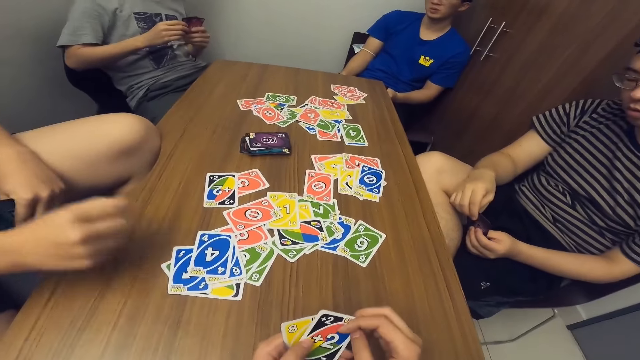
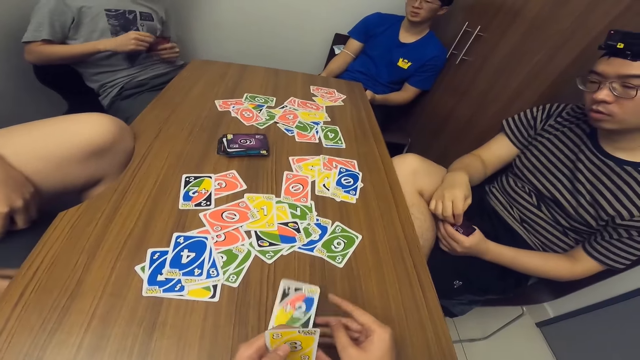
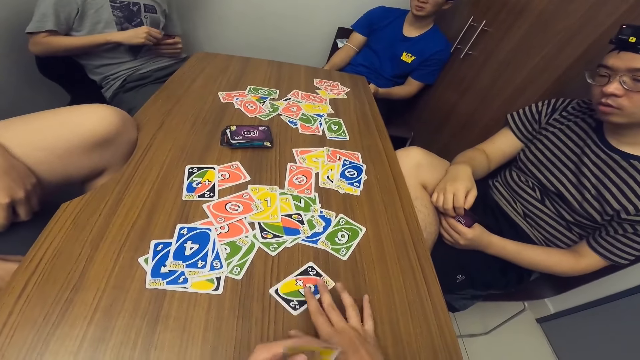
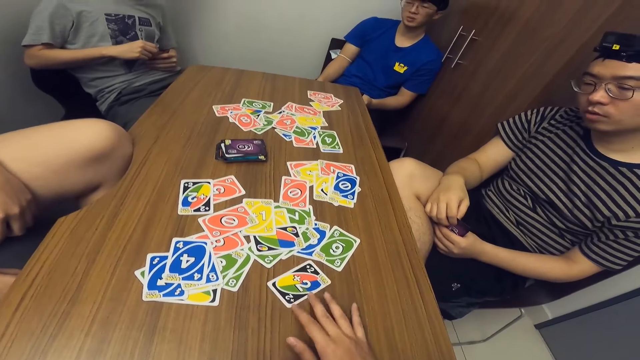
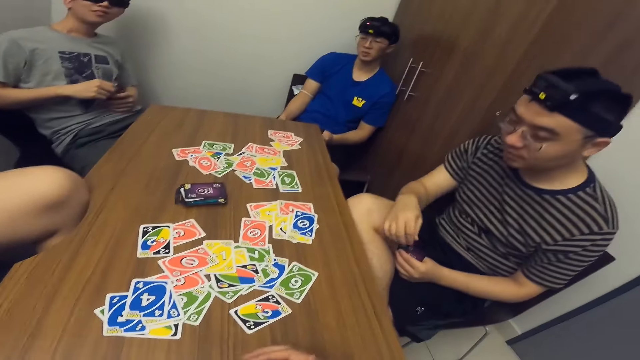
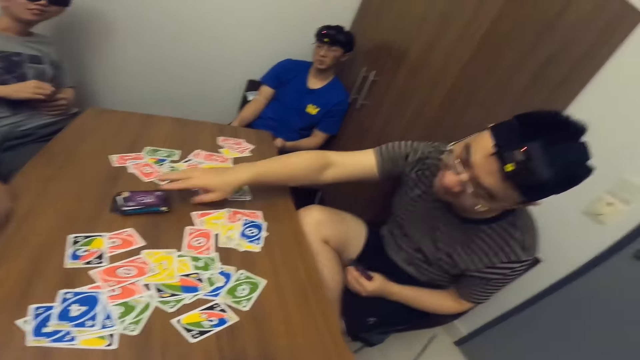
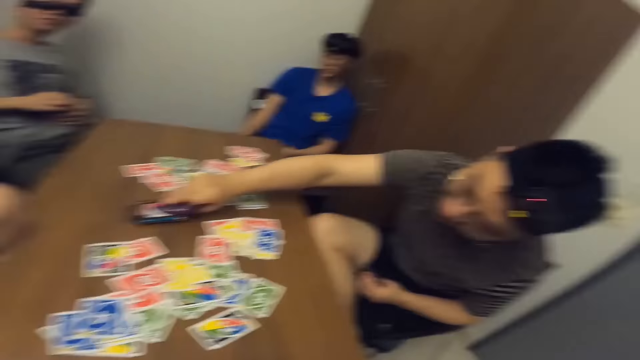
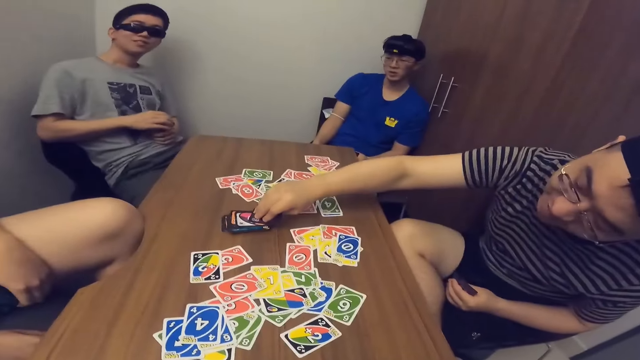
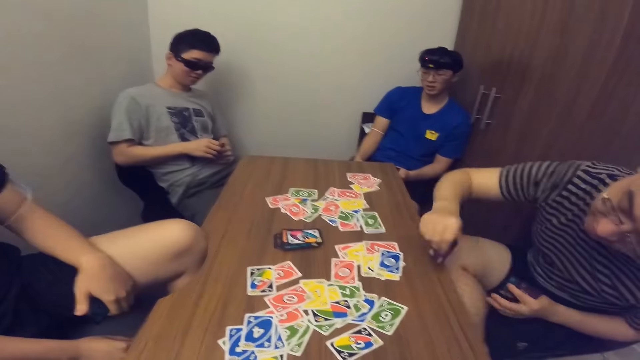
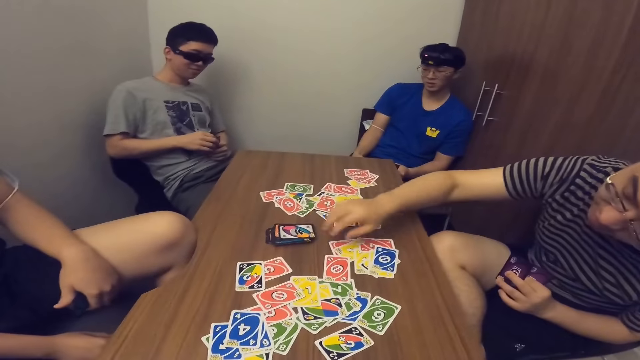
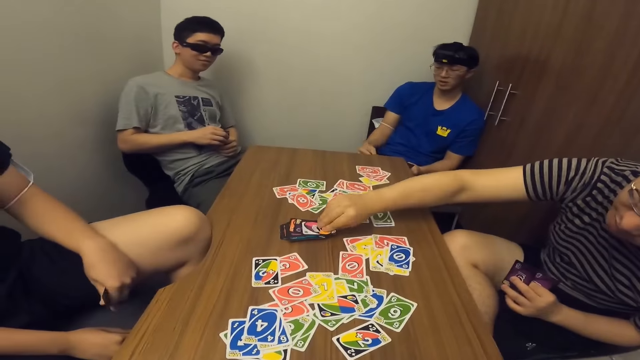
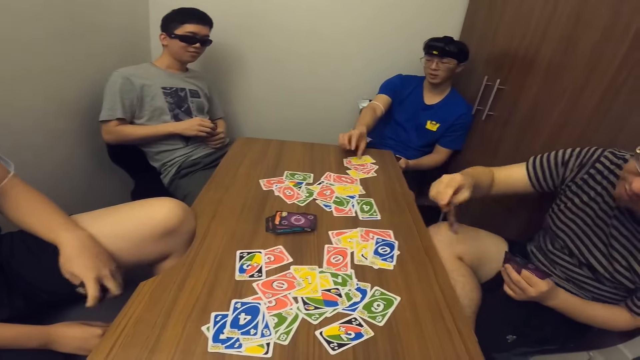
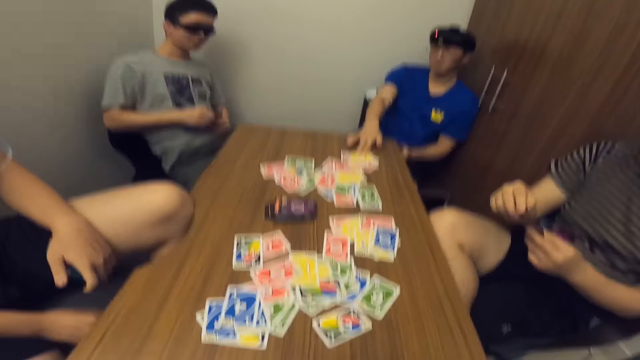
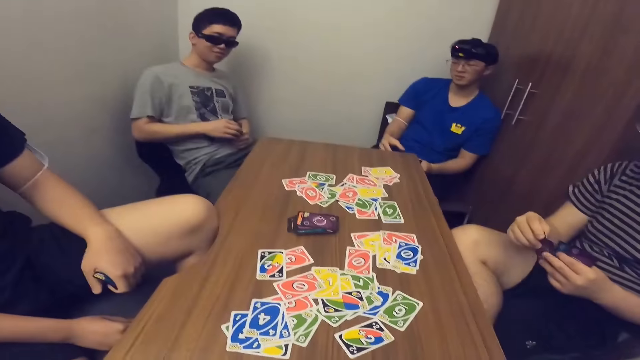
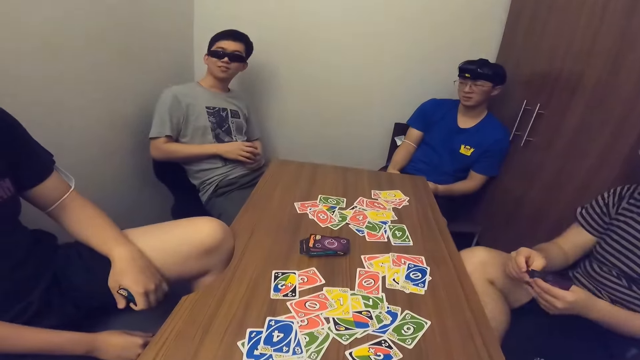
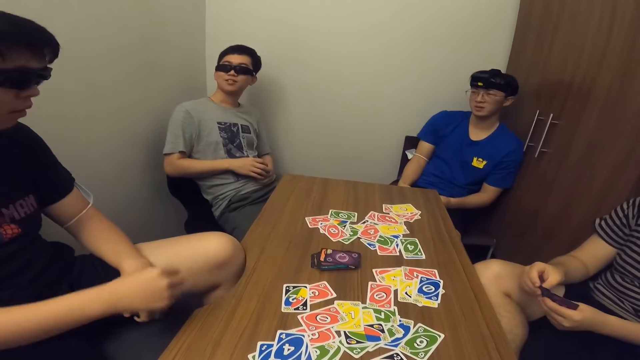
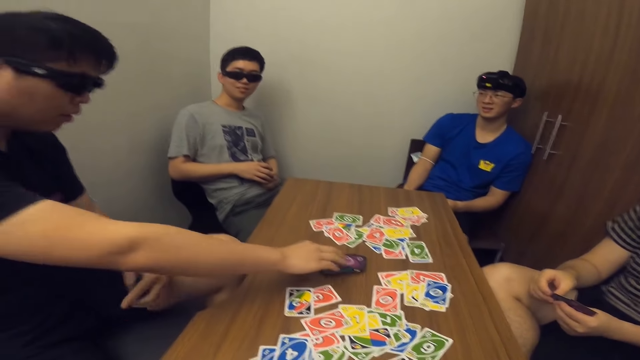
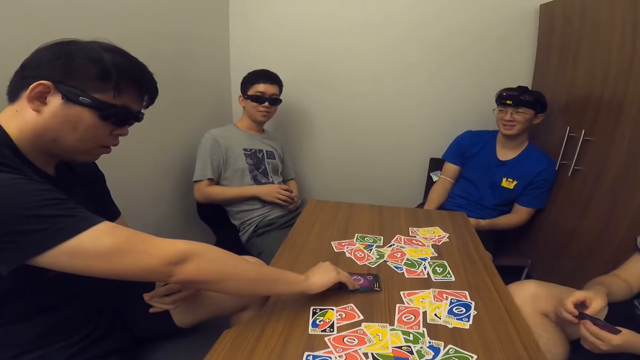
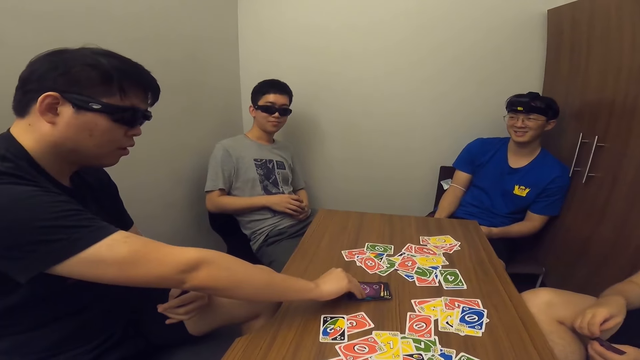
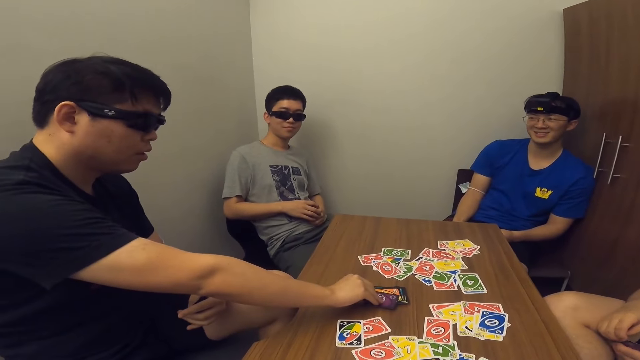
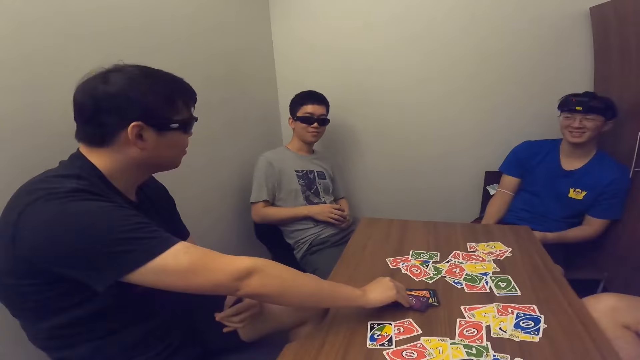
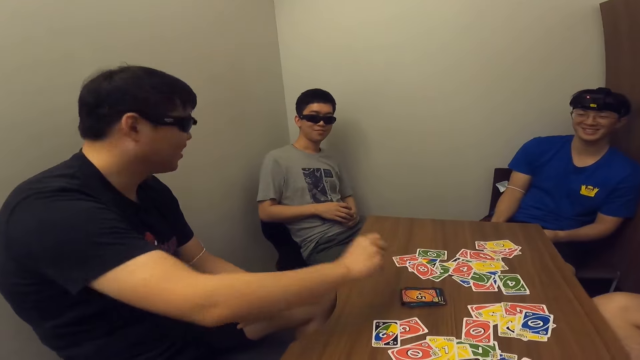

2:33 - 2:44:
A man drops a card on the table with his right hand. The camera wearer drops a card on the table with his right hand. Another man picks two cards from the deck of cards on the table with his right hand. The camera wearer communicates with another man. That man picks cards from the table. Another man drops a card on the table with his right hand. The first man picks a card from the deck of cards on the table with his right hand.

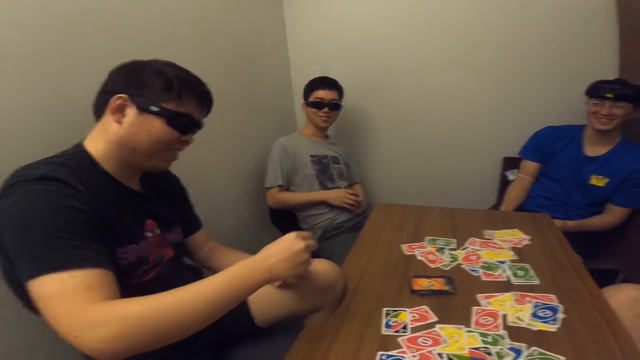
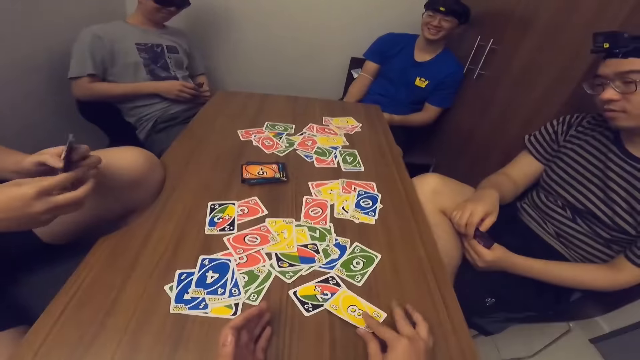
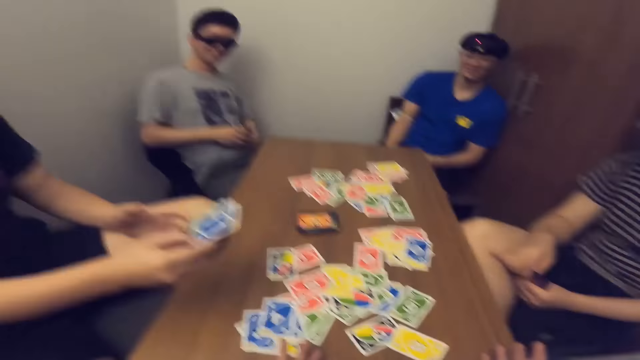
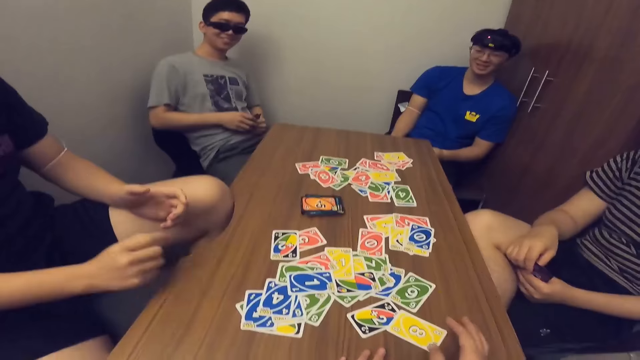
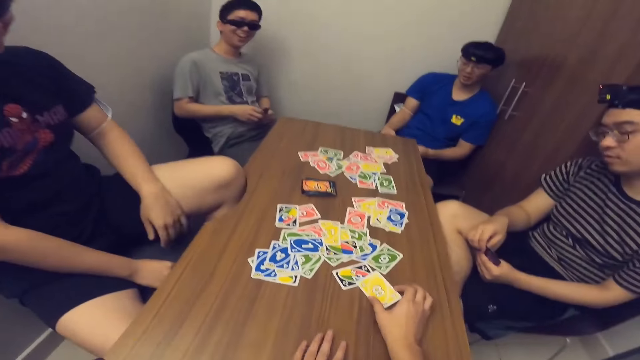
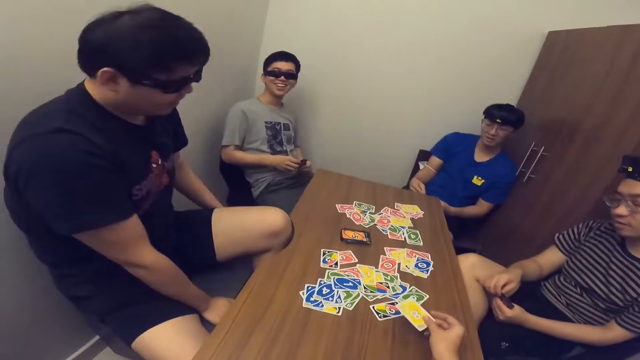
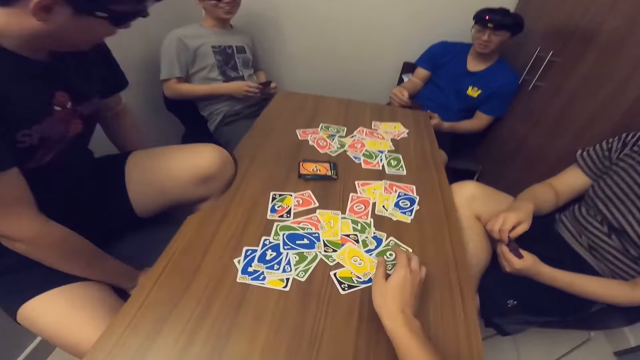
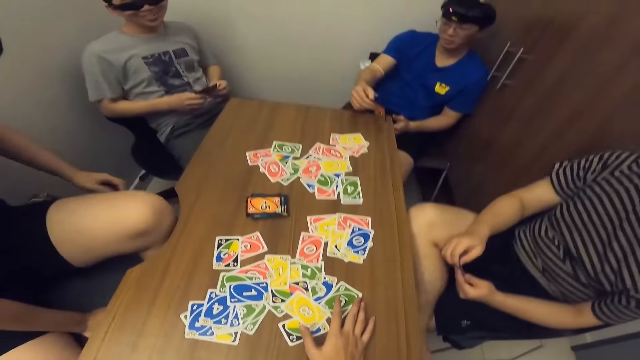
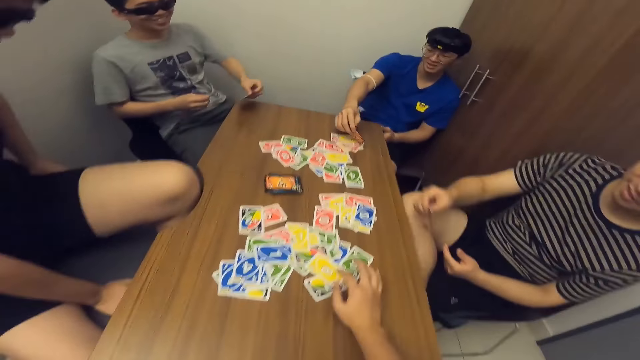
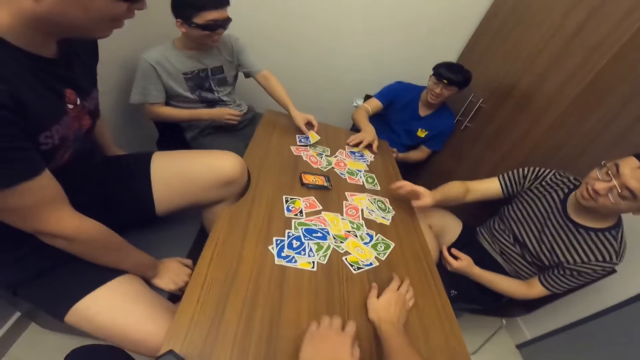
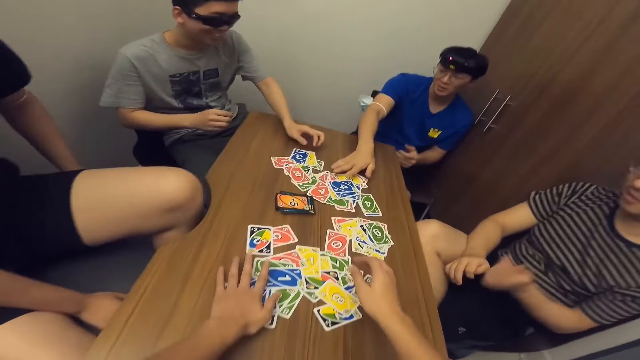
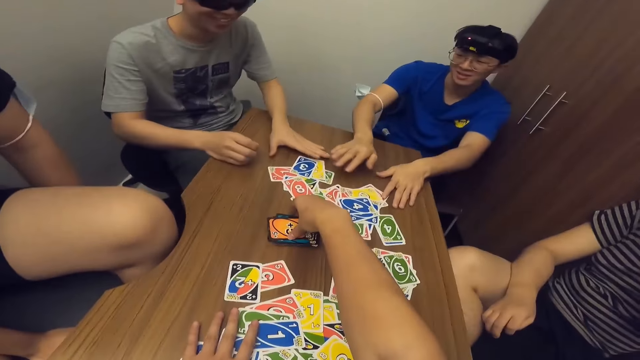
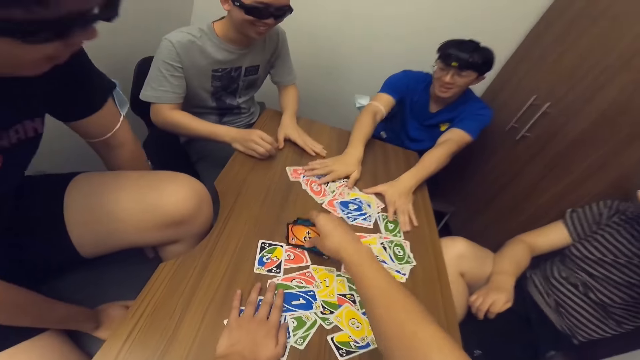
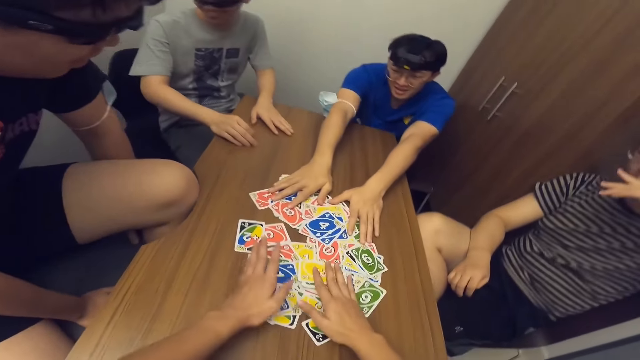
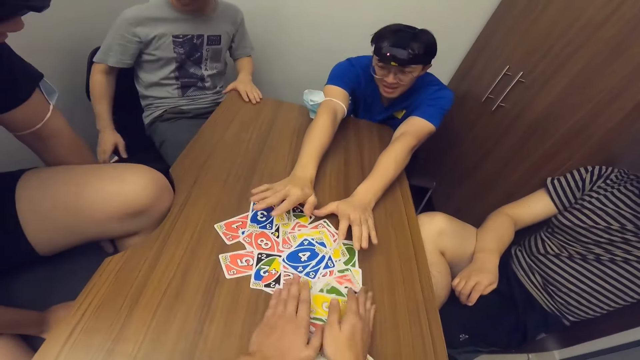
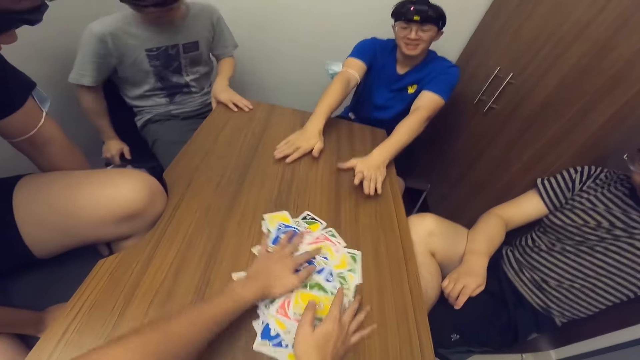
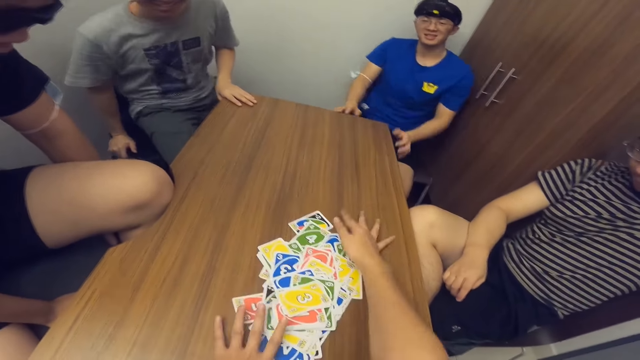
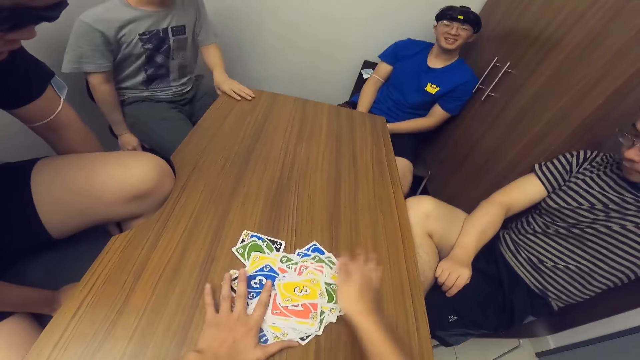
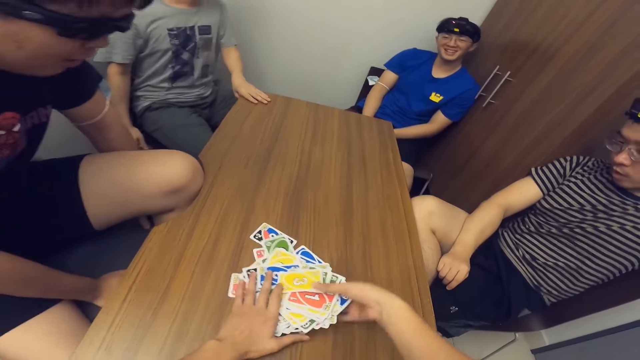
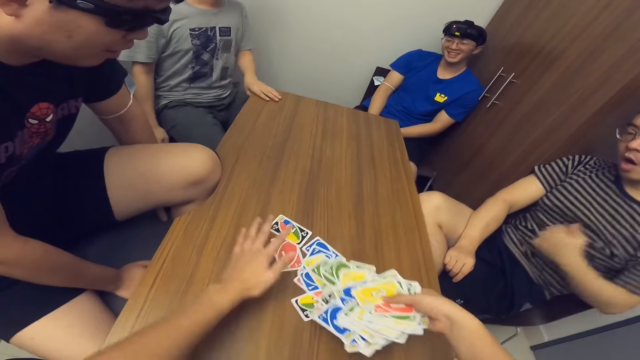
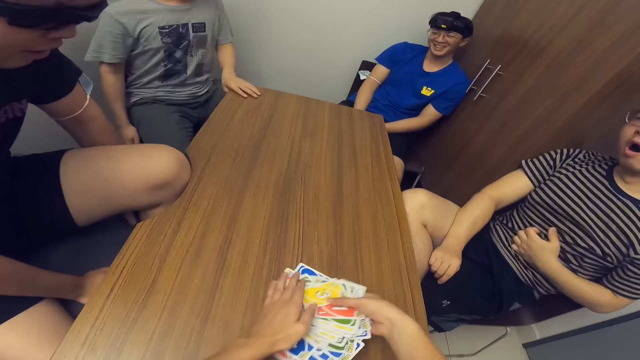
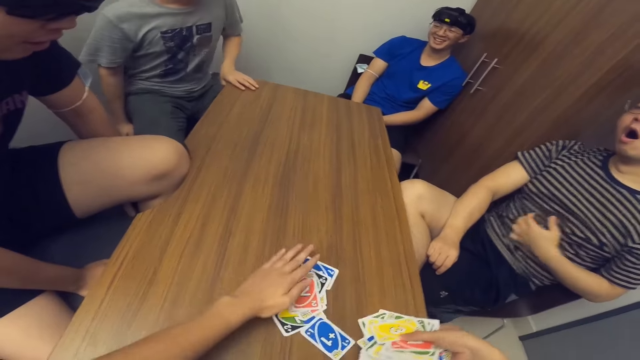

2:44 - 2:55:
The camera wearer drops a card on the table with his right hand. A man drops some cards on the table with his right hand. The camera wearer places a card on the table. Another man drops a card on the table with his right hand. Another man drops some cards on the table with his left hand. Another man drops some cards on the table with his right hand. The second man moves the cards on the table with his right hand. The camera wearer picks the deck of cards on the table with his right hand. He rearranges a card and gathers the cards on the table with both hands.
